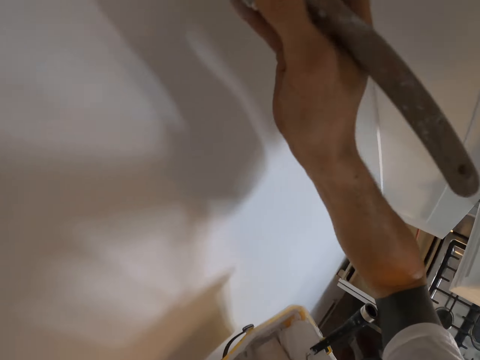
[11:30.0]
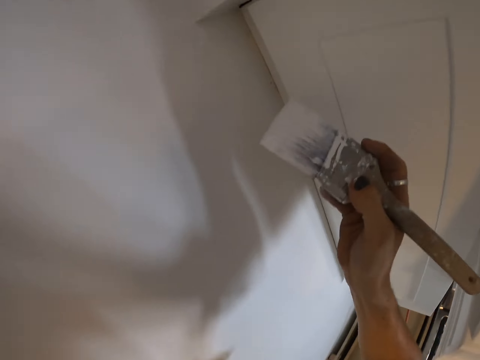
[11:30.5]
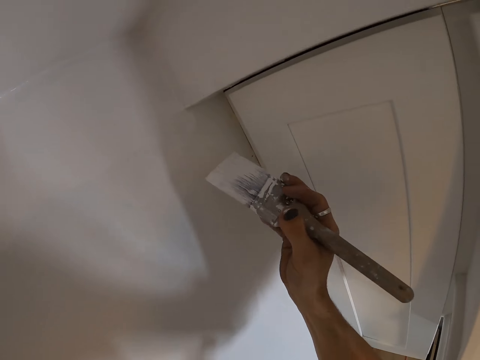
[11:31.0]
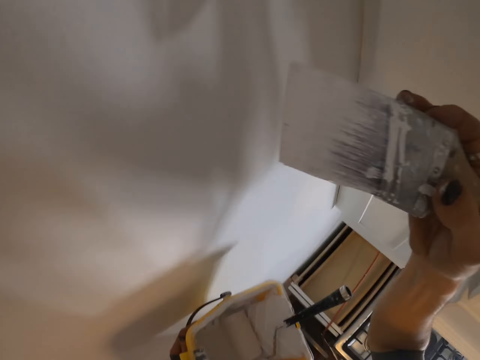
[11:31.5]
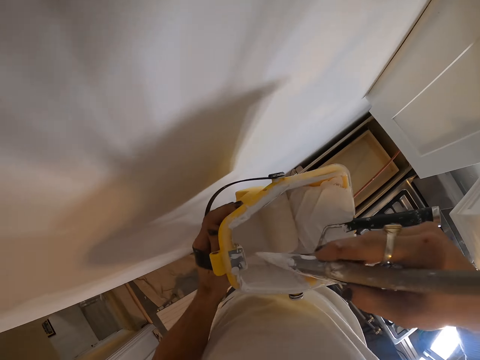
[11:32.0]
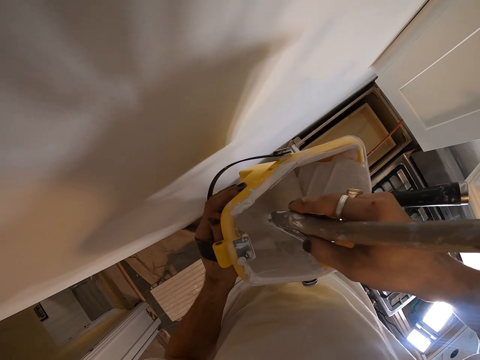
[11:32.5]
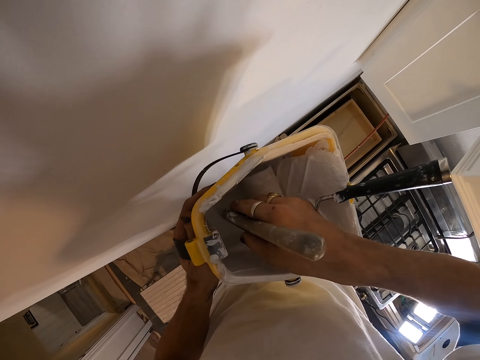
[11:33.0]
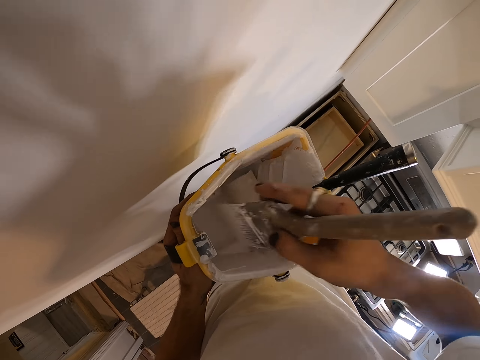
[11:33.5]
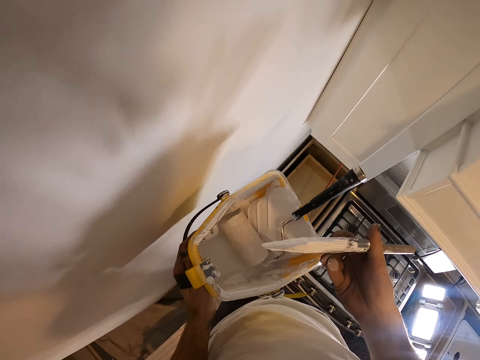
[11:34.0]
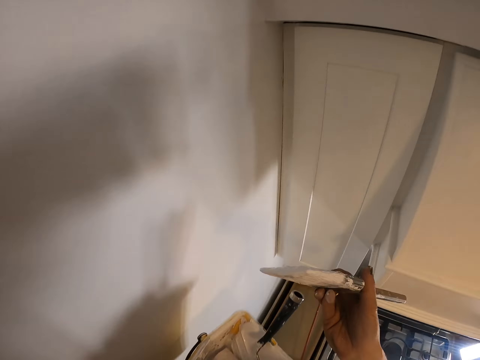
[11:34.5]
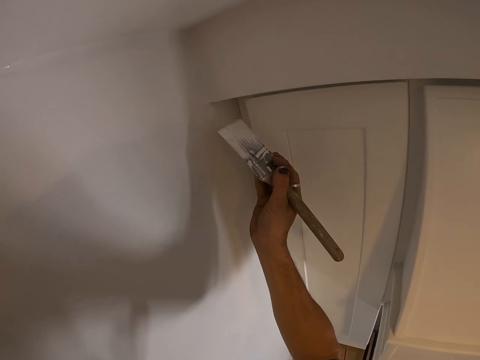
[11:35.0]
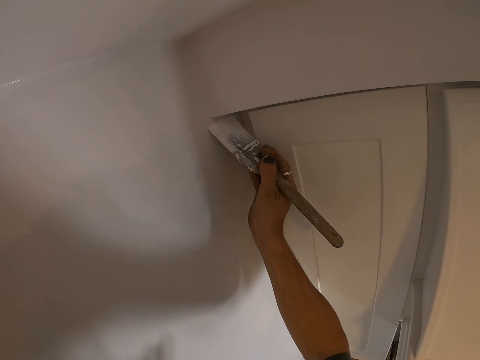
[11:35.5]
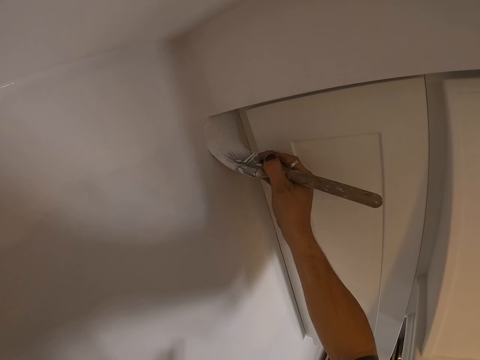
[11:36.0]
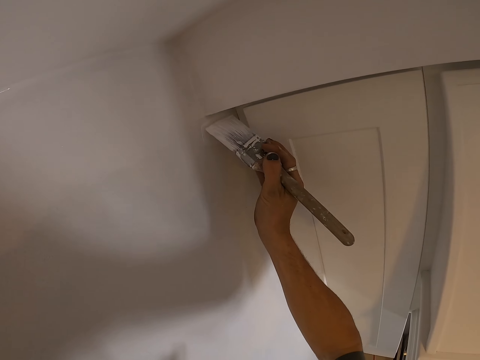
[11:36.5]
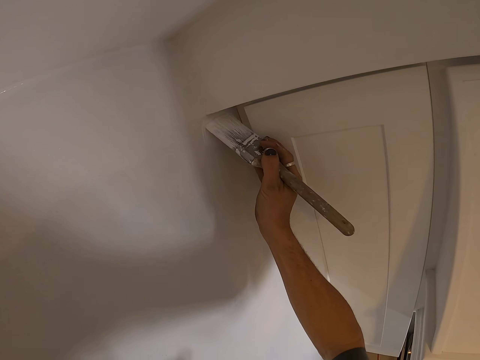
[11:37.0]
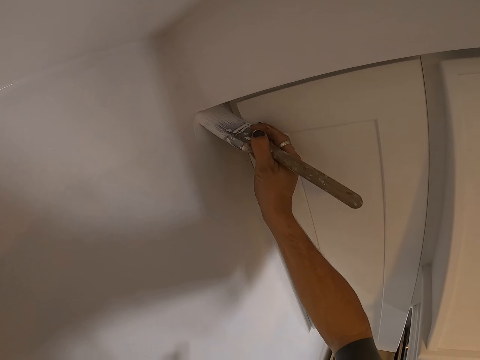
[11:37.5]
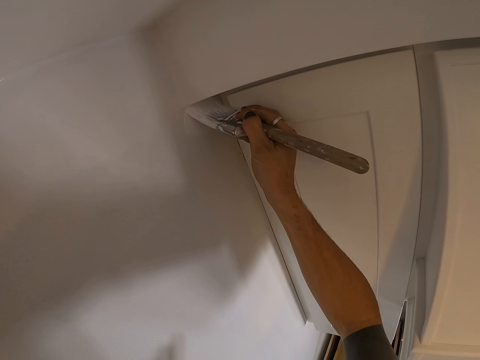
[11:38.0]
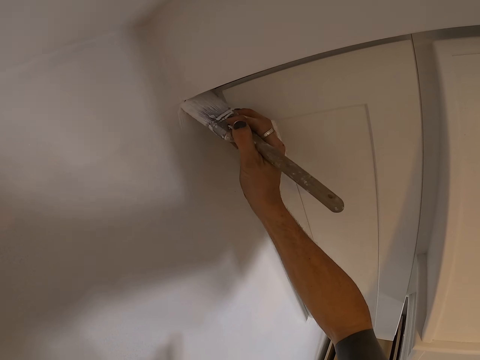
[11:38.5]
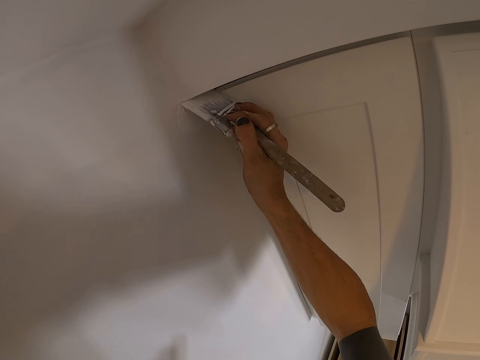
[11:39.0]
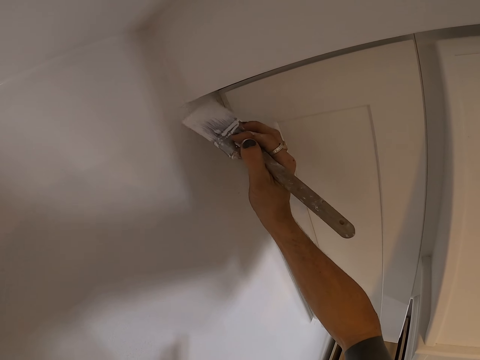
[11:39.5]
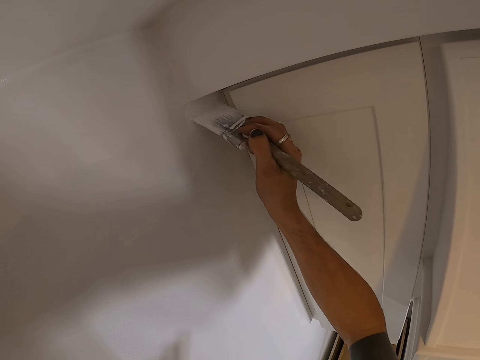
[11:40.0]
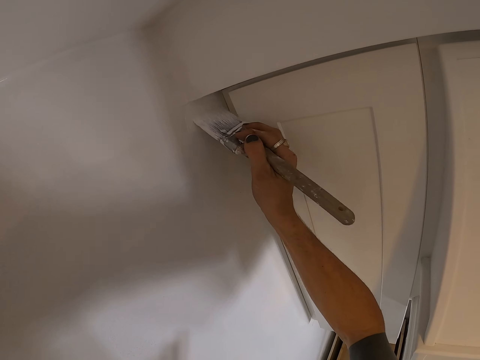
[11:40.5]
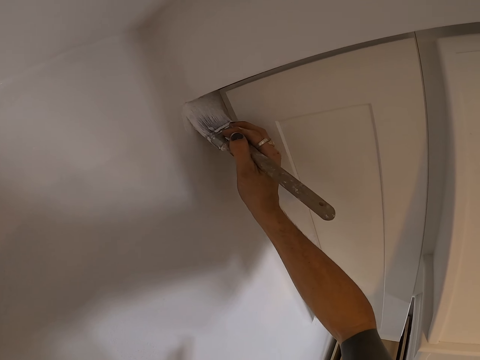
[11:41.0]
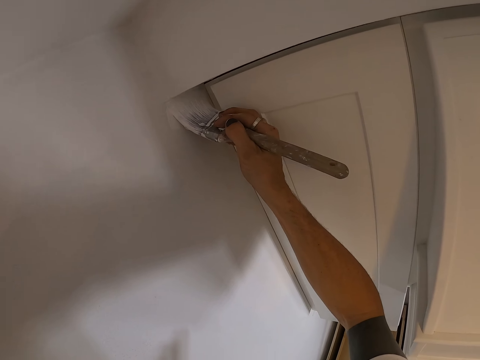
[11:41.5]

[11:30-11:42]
The camera wearer dips the paint brush in the paint can or roller tray. They paint the wall with the paint brush.

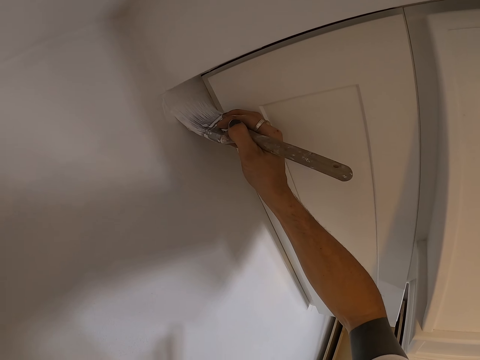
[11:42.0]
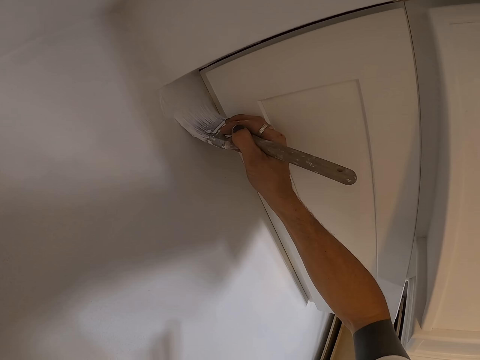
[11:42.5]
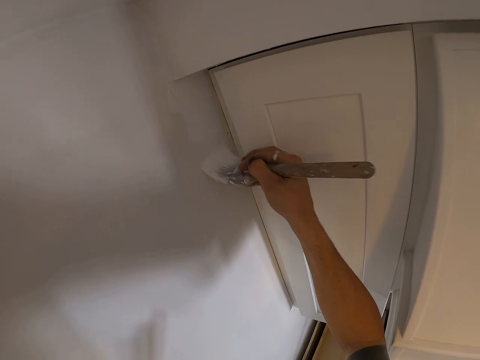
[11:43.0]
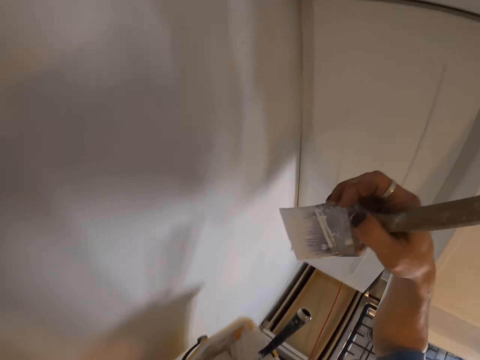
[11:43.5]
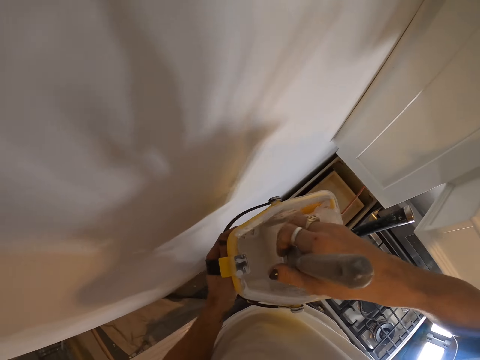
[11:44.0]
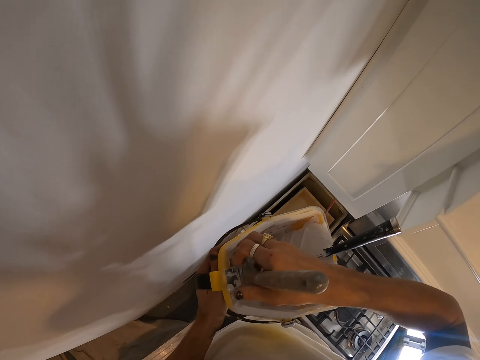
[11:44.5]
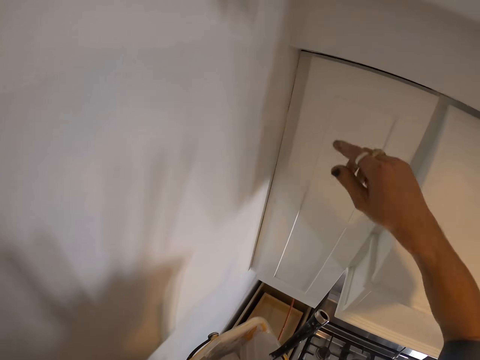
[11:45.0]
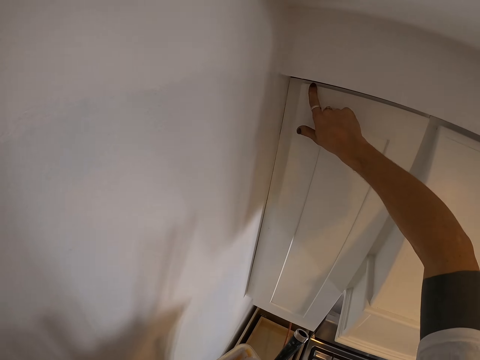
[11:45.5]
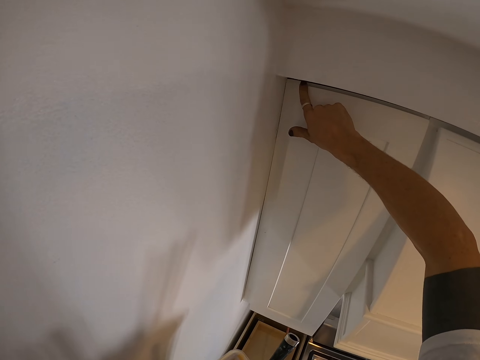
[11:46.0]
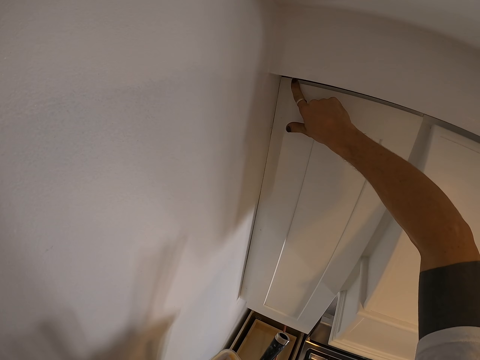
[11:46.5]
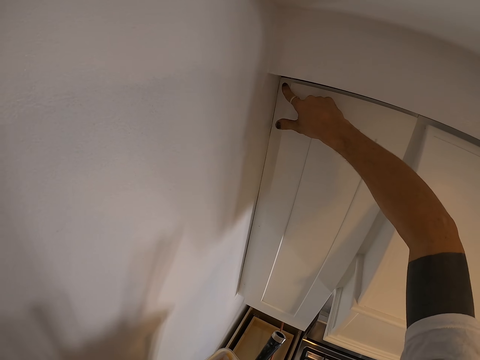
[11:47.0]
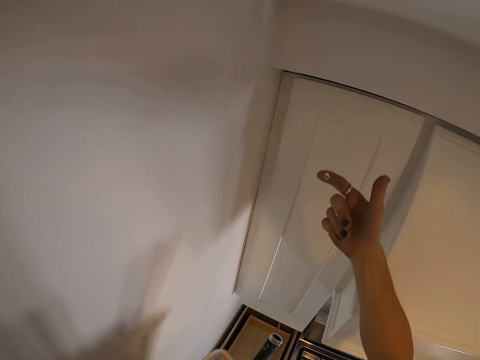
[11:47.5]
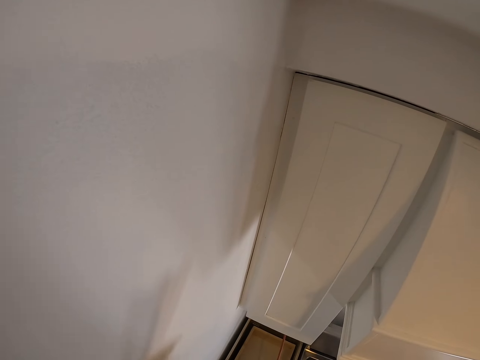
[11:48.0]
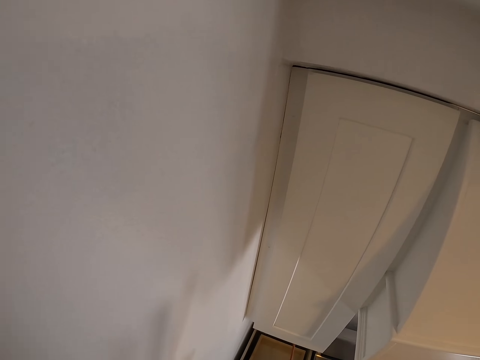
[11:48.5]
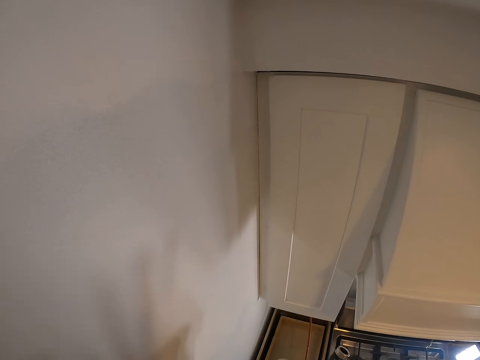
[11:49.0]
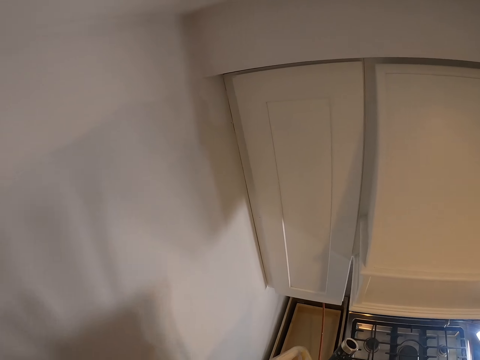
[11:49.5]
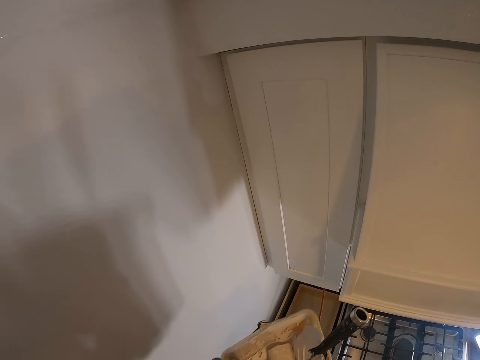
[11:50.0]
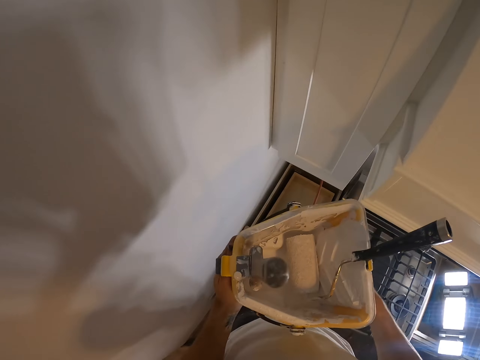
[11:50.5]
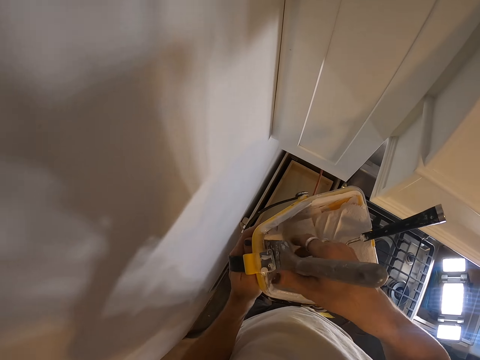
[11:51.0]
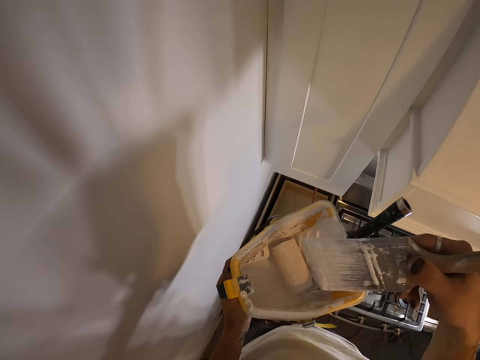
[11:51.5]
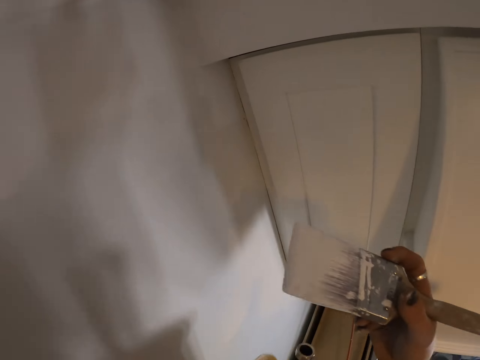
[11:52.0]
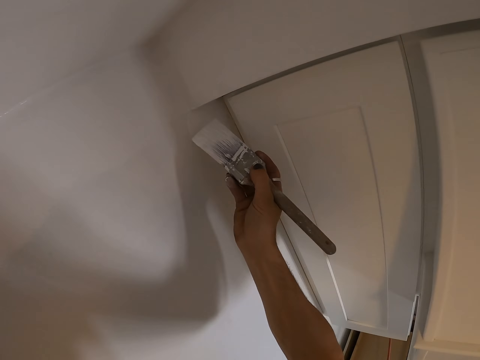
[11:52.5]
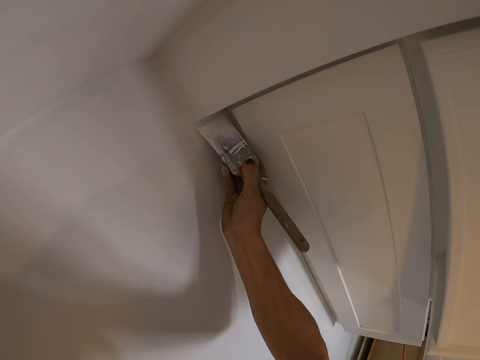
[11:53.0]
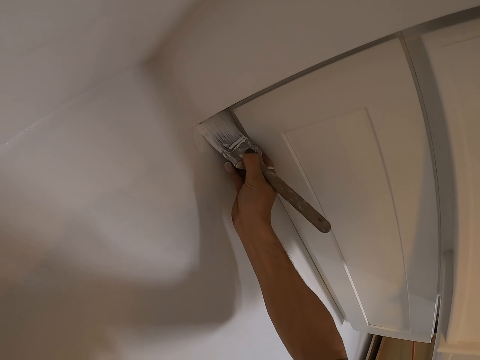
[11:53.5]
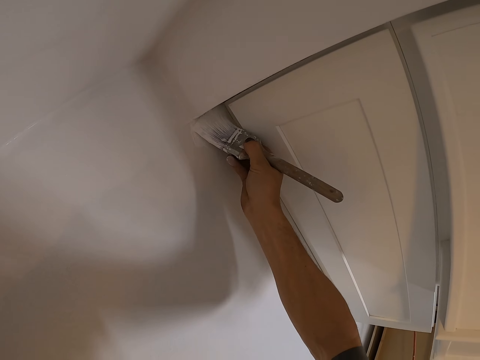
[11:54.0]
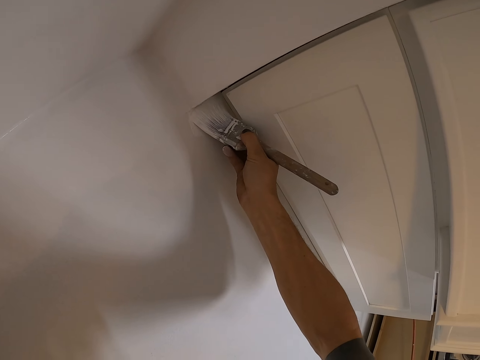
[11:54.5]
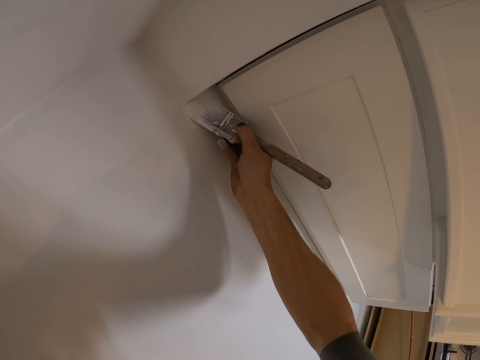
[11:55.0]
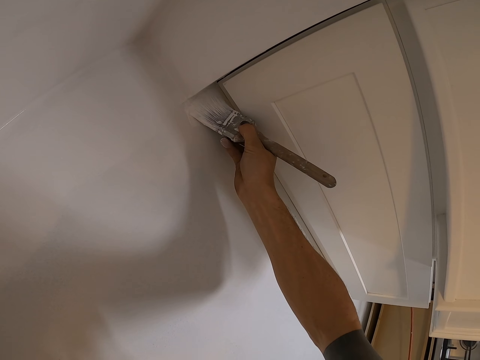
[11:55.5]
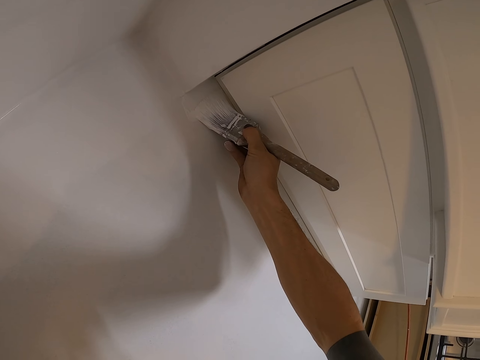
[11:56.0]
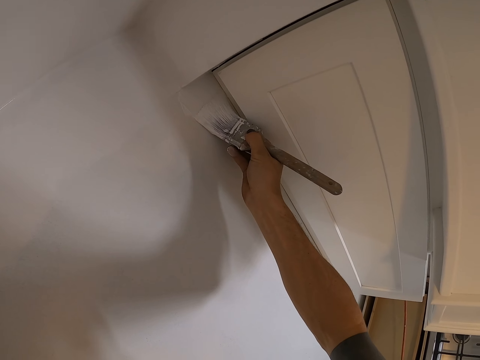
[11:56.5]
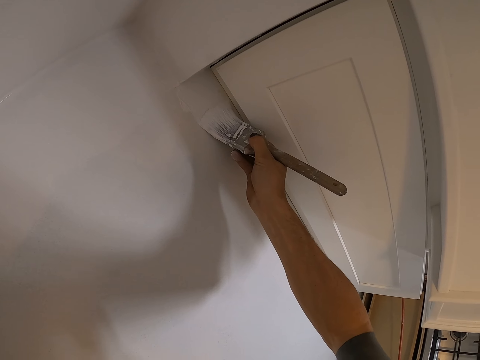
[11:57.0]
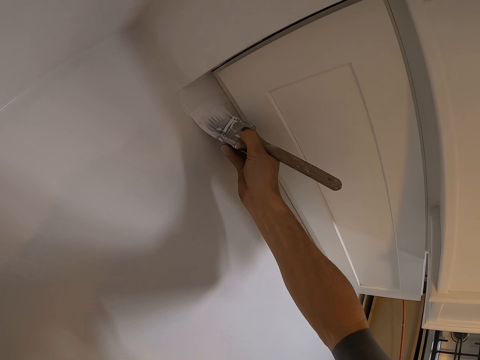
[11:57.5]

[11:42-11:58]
The camera wearer places the paint brush on the roller tray. They dip the paint brush in the paint can. They touch the cabinet paint with the finger. They pick up the brush. They paint the wall with the paint brush.
